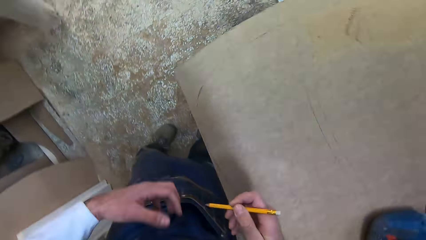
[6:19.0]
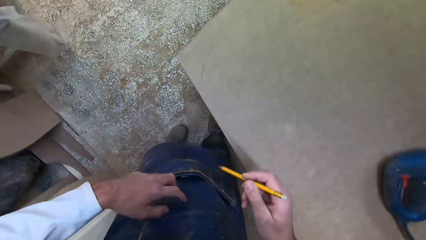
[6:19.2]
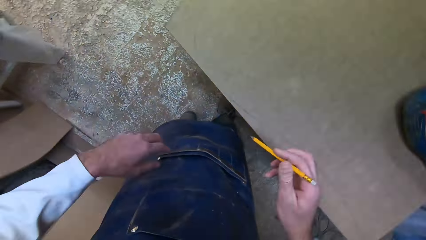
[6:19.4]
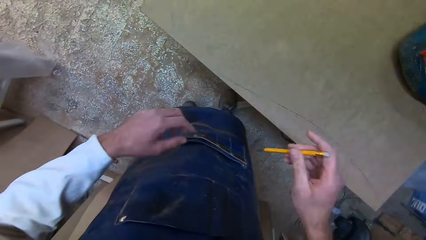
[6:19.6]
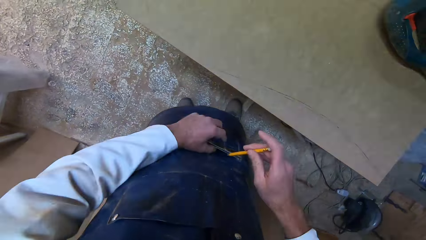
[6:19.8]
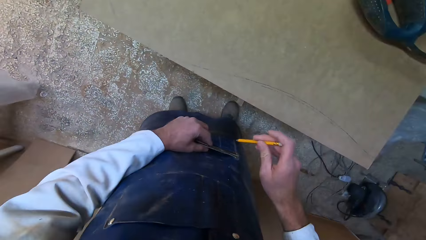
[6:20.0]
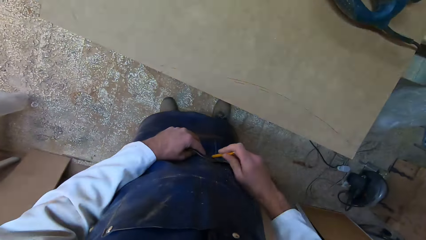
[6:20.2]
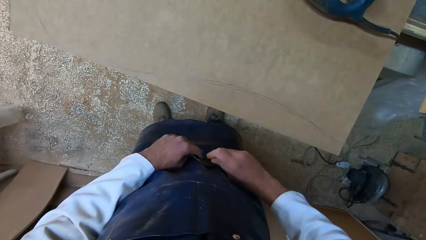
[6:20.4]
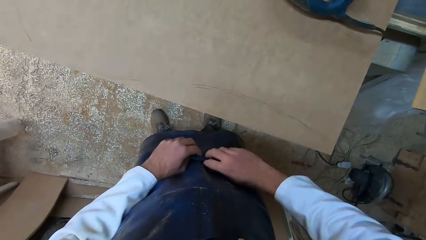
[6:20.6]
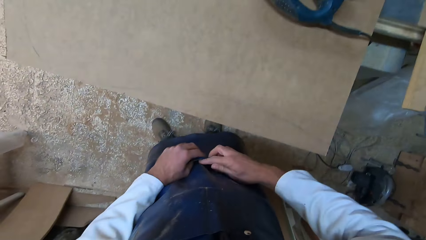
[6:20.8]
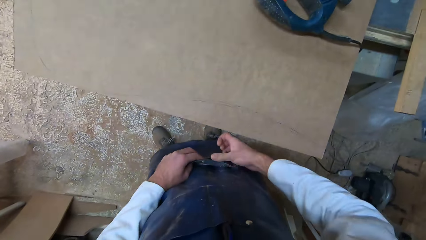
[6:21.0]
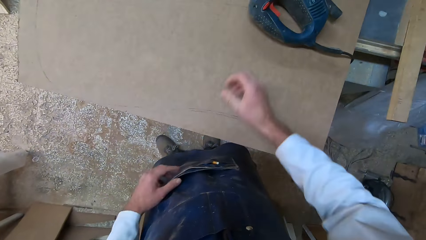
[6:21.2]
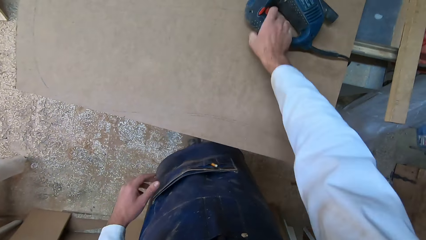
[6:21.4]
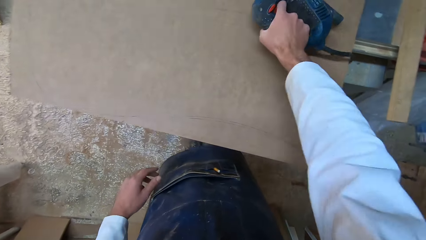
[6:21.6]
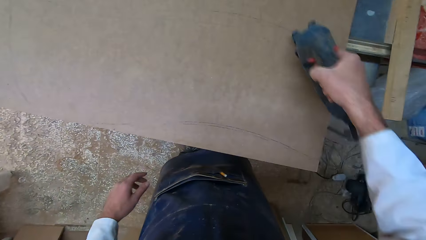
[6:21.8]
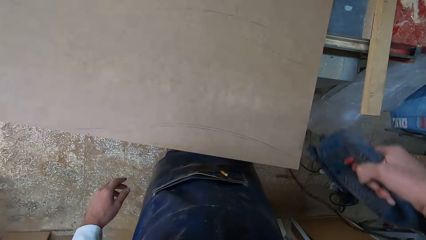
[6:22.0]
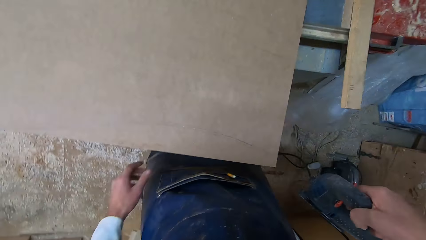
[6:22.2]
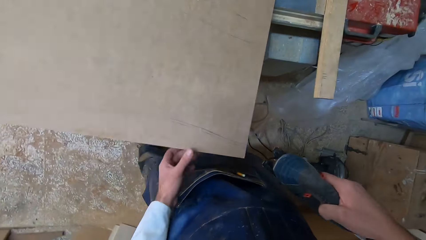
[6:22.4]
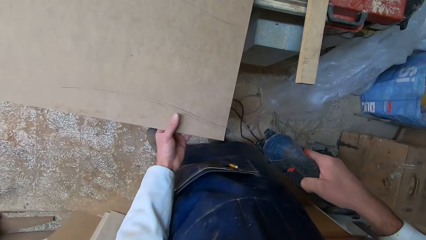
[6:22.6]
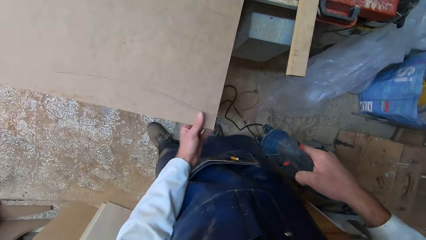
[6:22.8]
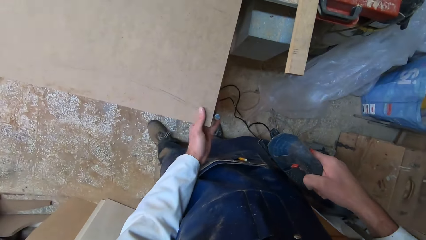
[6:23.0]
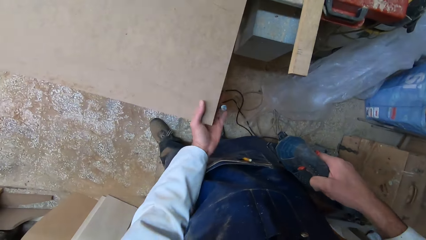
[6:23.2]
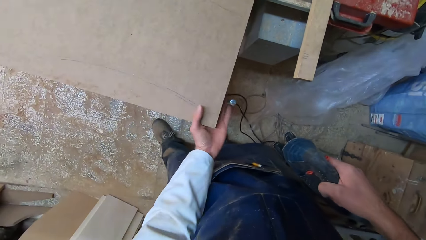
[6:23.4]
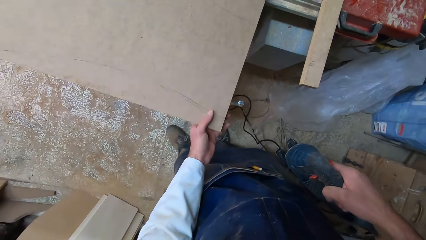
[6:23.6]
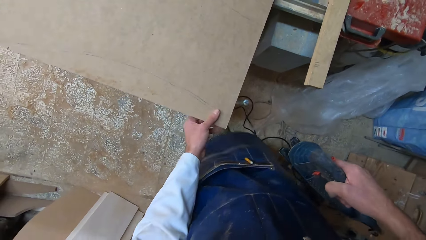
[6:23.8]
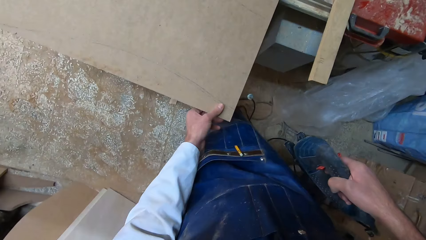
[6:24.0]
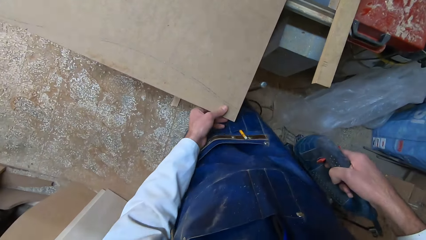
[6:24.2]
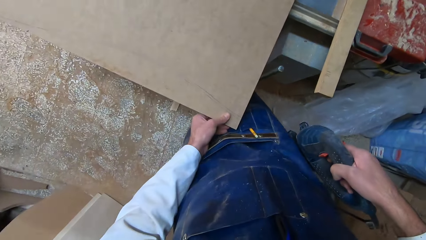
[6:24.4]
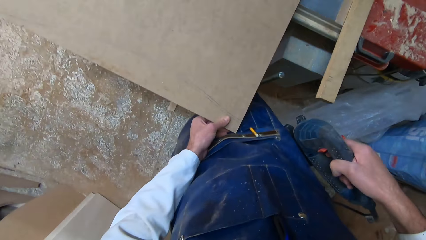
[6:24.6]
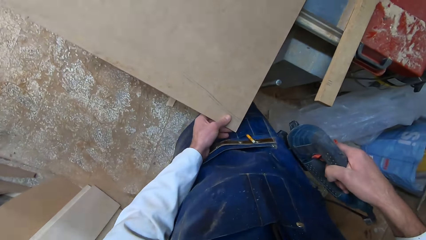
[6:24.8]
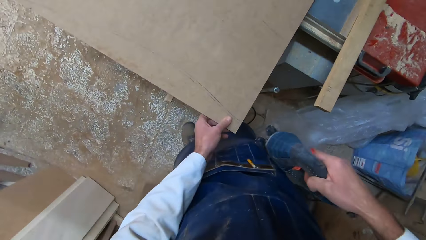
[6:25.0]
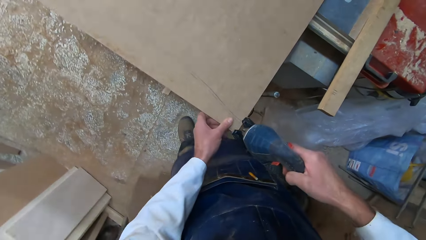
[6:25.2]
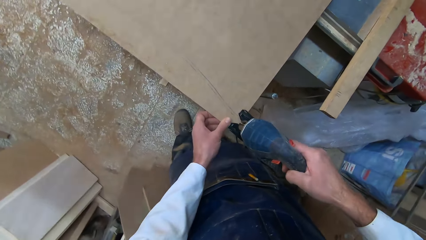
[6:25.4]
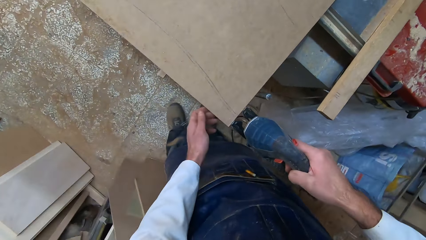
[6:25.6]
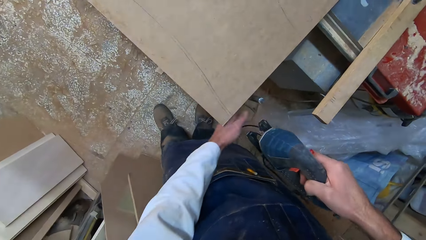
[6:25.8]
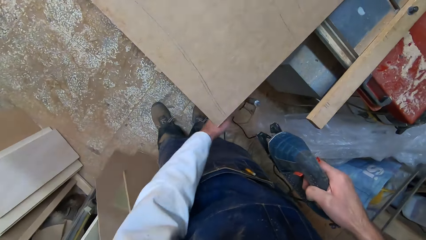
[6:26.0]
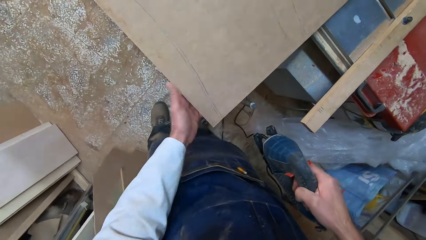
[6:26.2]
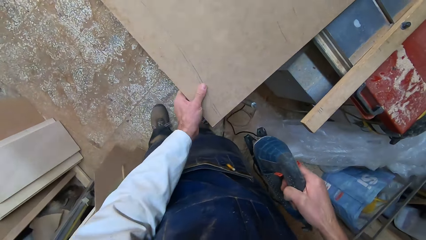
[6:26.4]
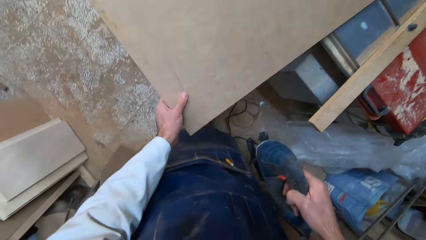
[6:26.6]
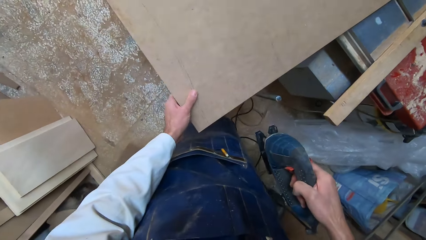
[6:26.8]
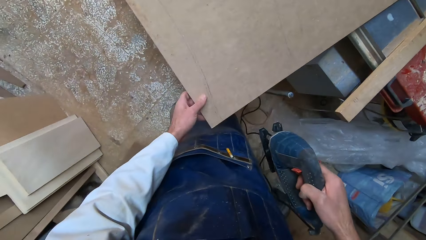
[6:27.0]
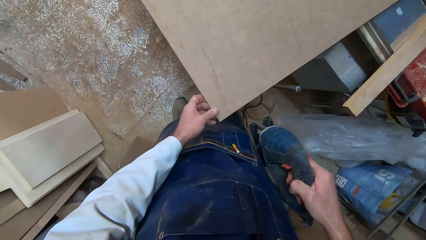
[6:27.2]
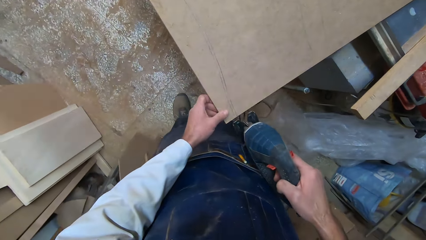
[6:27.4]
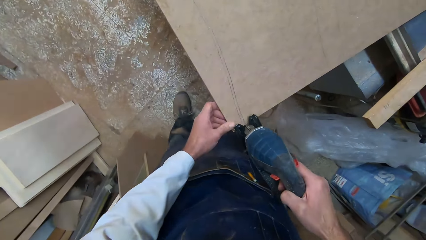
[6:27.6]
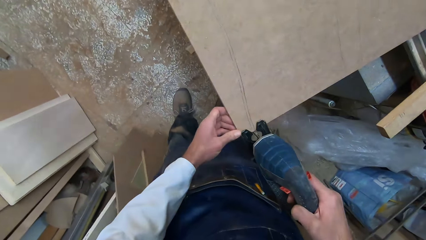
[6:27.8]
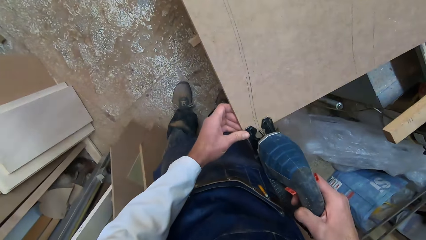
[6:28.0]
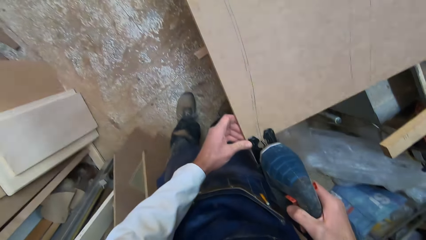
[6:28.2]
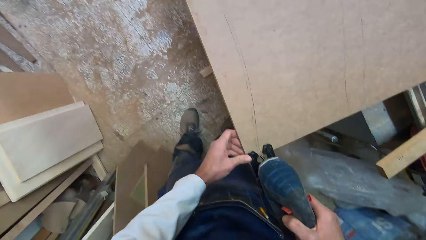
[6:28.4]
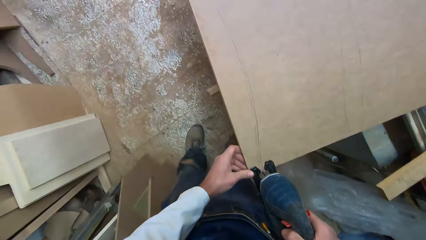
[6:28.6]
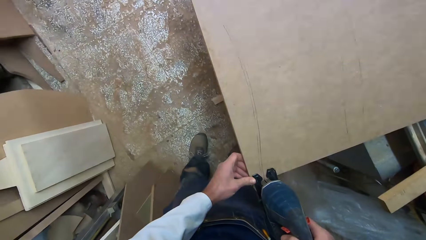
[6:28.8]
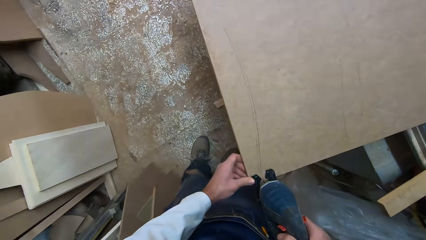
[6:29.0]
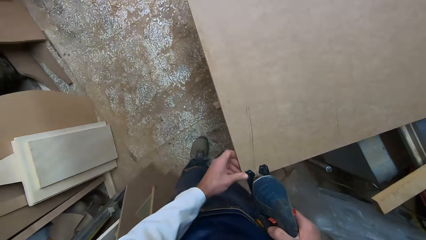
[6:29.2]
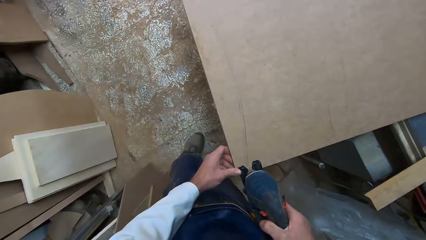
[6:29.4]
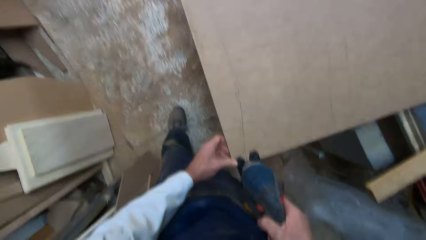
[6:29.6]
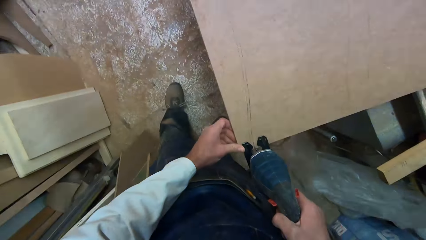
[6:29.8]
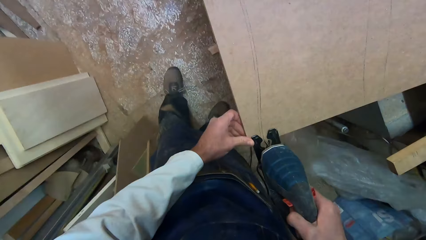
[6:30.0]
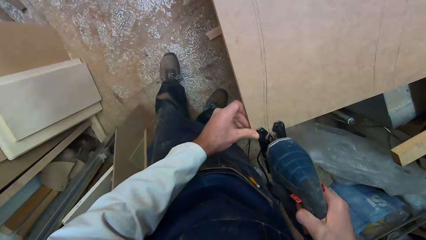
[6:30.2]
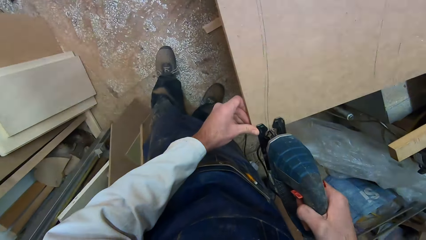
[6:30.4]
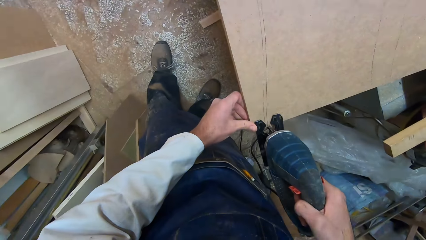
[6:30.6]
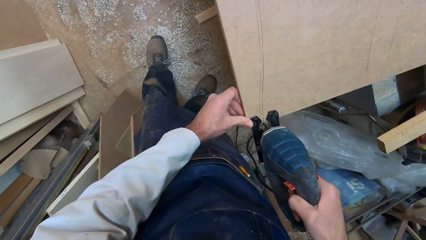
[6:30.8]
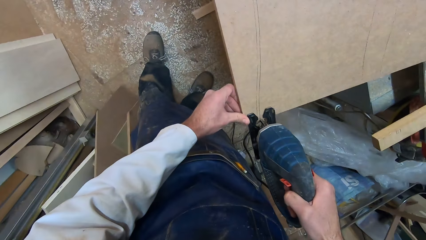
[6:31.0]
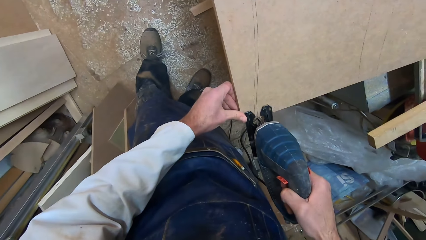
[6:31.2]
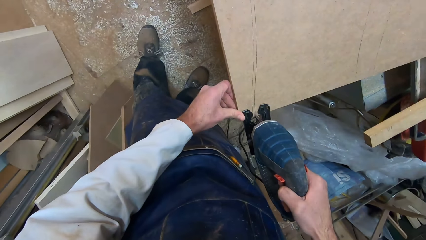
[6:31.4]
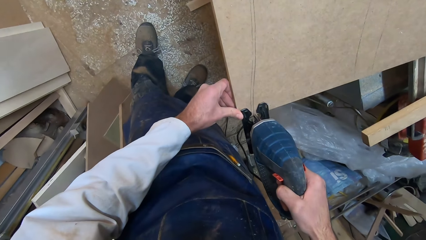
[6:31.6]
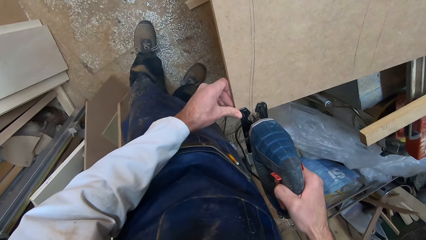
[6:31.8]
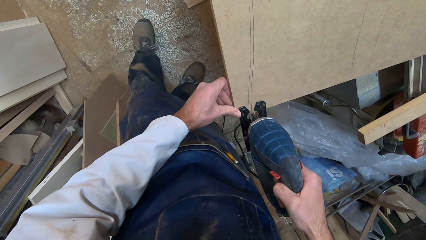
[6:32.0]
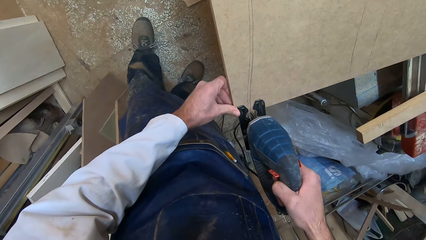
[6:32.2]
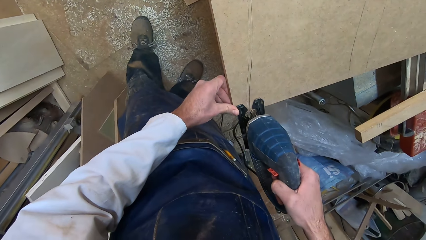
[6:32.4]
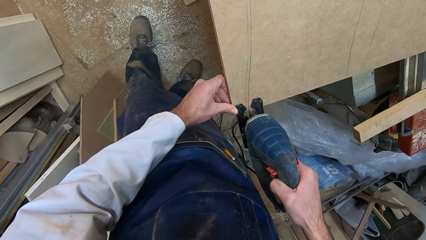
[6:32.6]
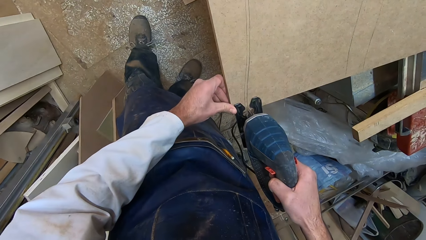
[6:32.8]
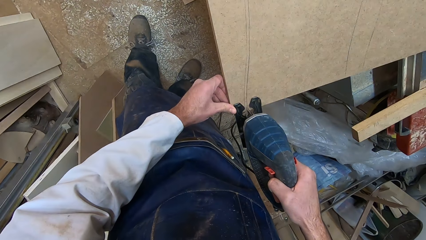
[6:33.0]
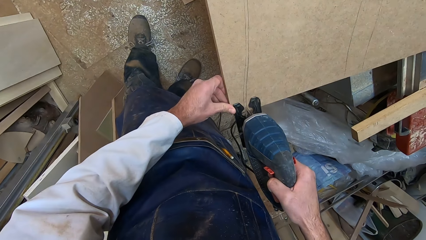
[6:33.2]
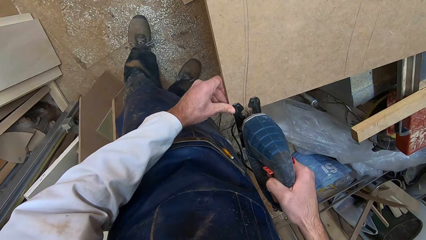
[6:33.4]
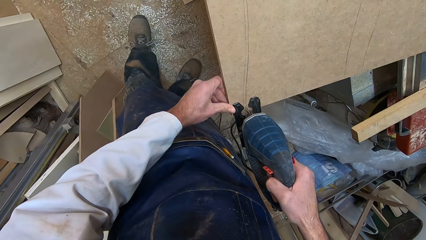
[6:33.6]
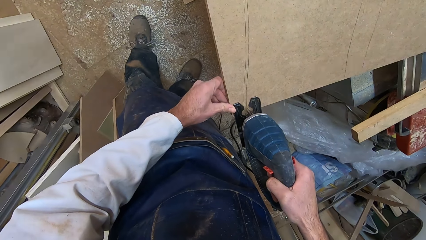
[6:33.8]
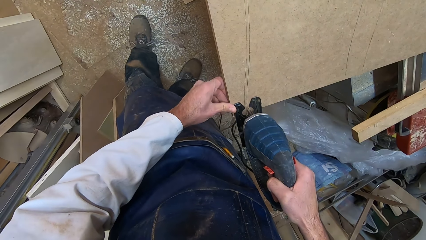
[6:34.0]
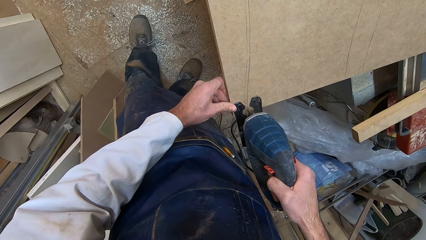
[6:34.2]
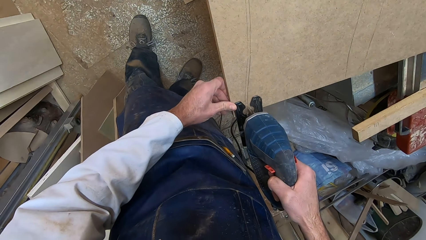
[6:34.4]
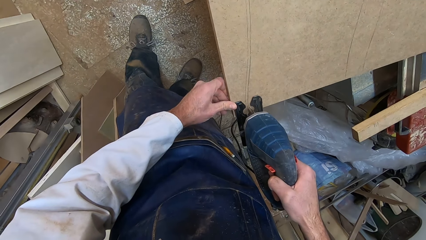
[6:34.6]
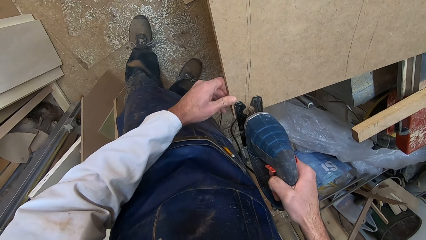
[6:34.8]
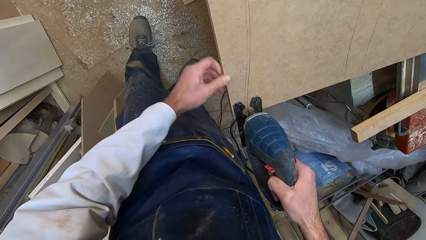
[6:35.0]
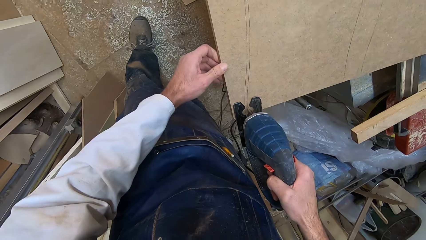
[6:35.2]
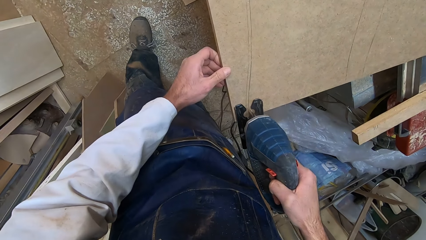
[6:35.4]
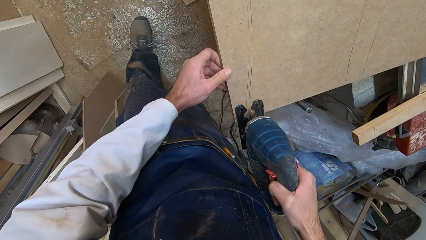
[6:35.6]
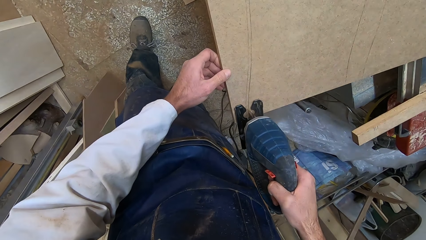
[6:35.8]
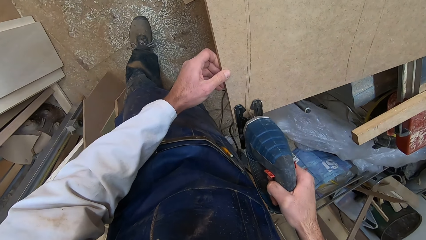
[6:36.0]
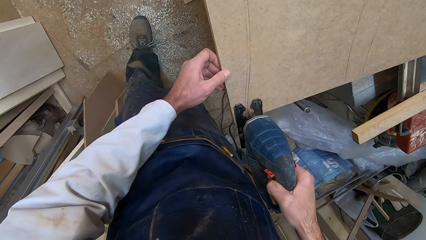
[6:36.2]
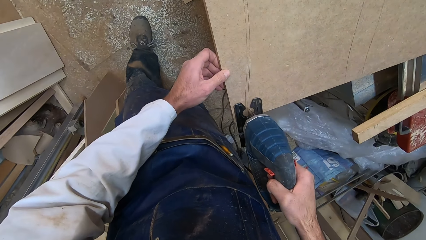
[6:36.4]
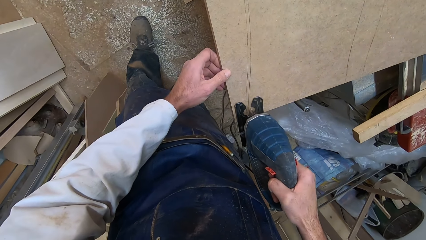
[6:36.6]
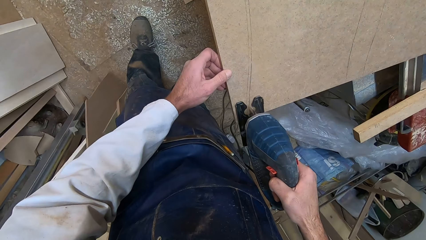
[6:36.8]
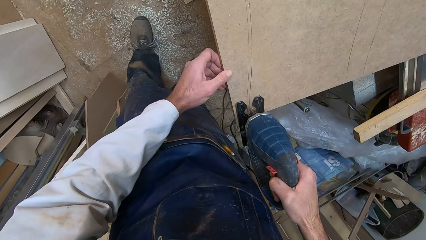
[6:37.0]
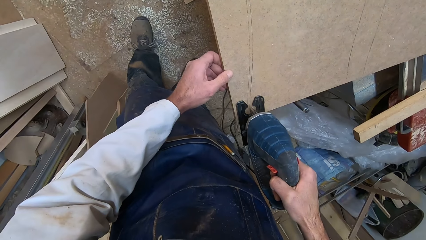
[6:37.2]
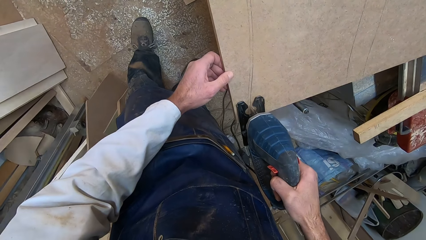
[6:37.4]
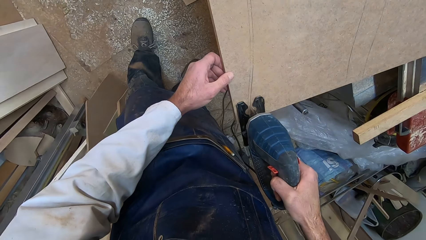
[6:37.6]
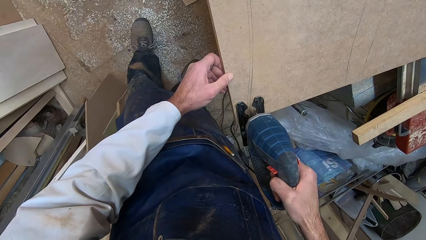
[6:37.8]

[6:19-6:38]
The camera wearer stands upright. He touches his body with his left hand. He opens his pocket with his left hand. He puts the pencil in his pocket. He removes both hands from the pocket. He picks up the saw with his right hand. He moves to the right. He holds the plank with his left hand. He pushes a metal with his finger. He kicks the metal with his right leg. He bends slightly and takes the saw closer to the plank. He removes his left hand from the plank. He touches the metal with his left hand. He holds the plank with his left hand. He pulls the wood. He adjusts the plank. He places the saw on the plank. He adjusts his positioning. He cuts along the plank with the saw. He moves his left hand along the plank.
